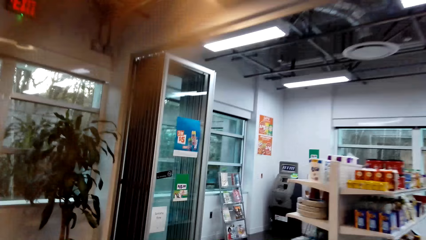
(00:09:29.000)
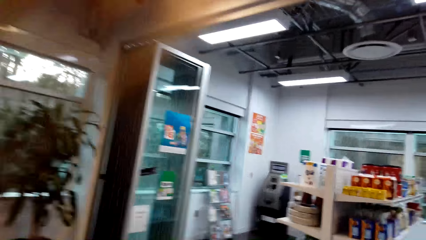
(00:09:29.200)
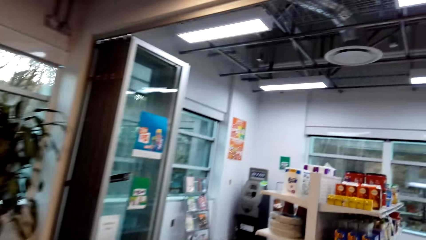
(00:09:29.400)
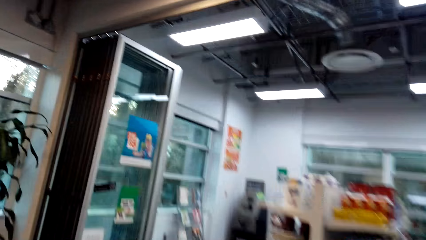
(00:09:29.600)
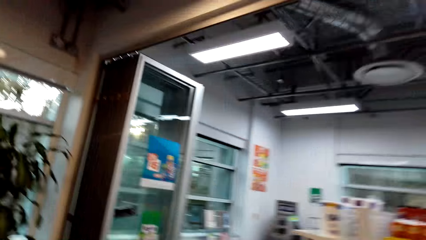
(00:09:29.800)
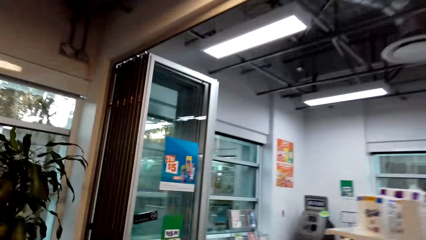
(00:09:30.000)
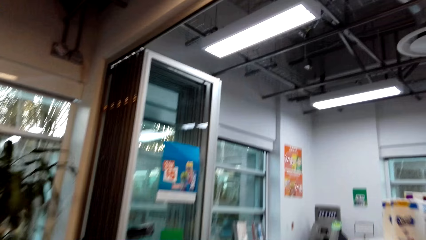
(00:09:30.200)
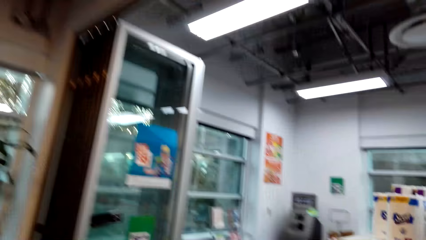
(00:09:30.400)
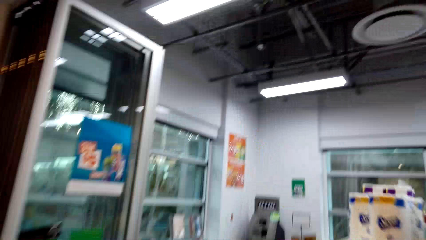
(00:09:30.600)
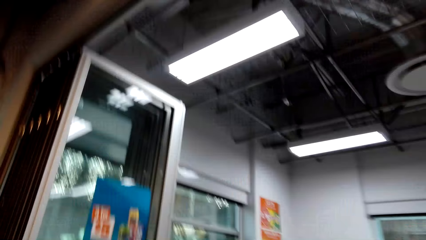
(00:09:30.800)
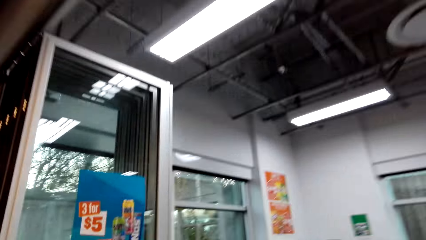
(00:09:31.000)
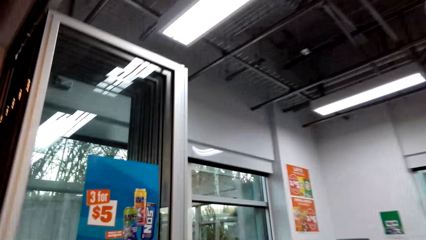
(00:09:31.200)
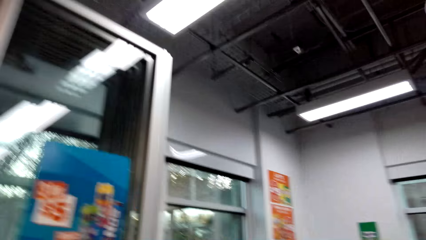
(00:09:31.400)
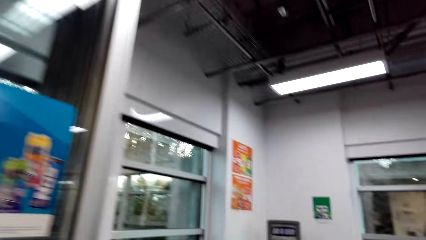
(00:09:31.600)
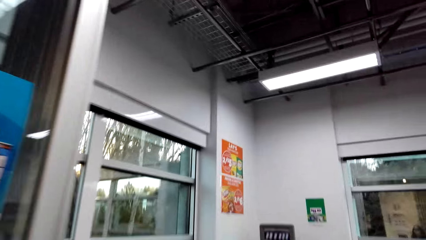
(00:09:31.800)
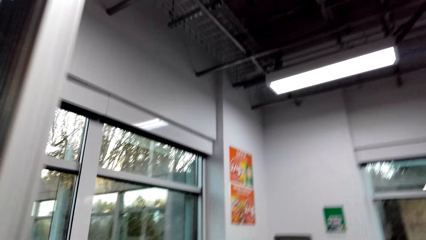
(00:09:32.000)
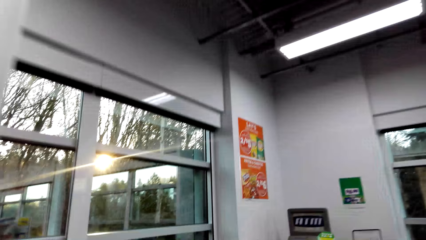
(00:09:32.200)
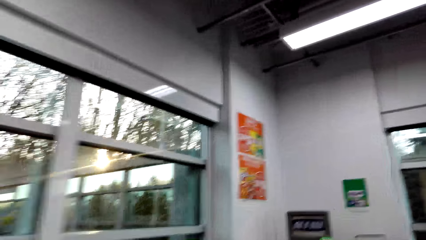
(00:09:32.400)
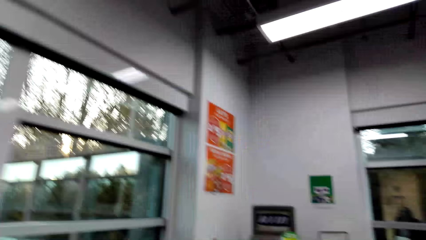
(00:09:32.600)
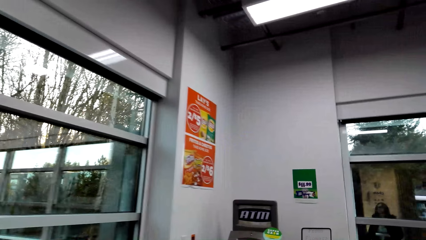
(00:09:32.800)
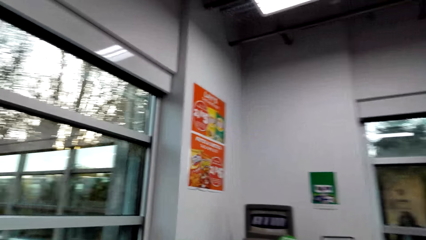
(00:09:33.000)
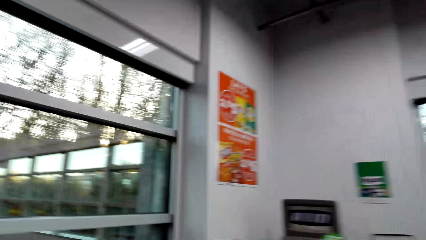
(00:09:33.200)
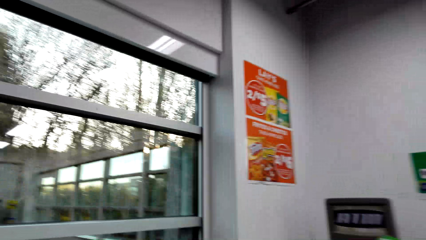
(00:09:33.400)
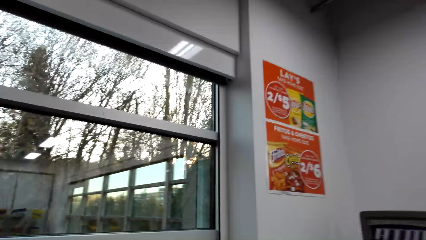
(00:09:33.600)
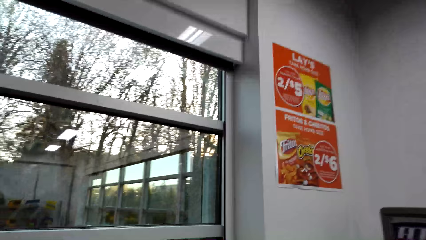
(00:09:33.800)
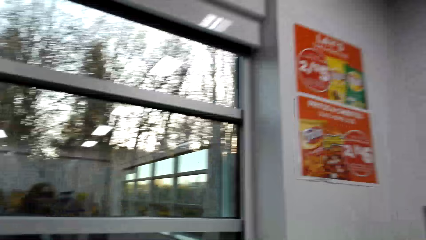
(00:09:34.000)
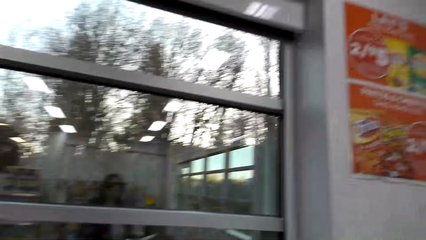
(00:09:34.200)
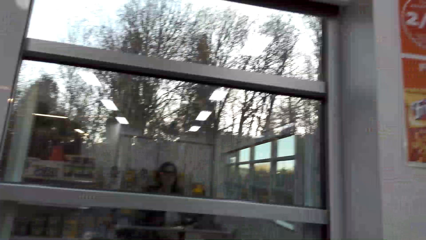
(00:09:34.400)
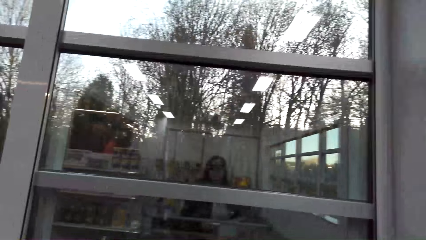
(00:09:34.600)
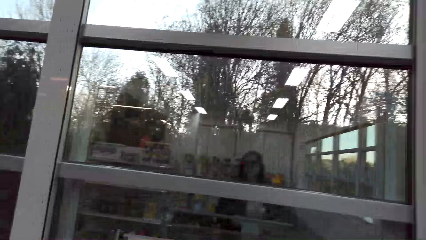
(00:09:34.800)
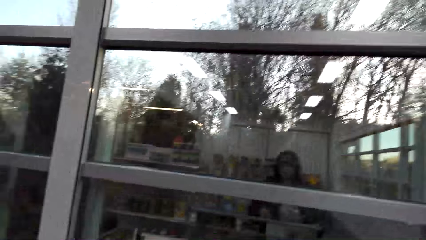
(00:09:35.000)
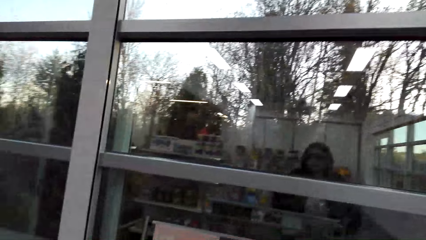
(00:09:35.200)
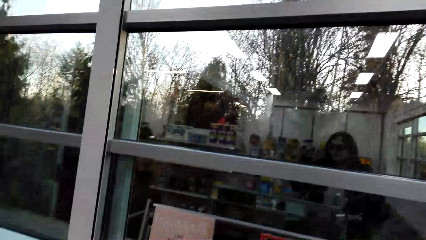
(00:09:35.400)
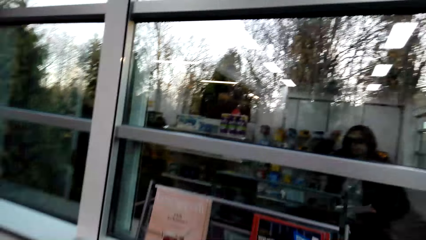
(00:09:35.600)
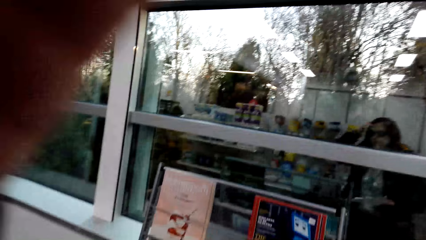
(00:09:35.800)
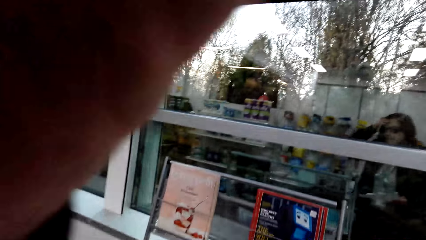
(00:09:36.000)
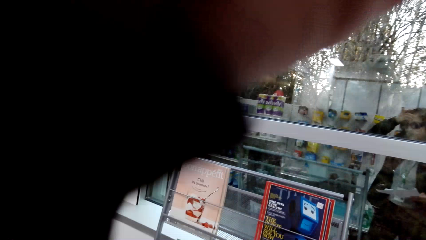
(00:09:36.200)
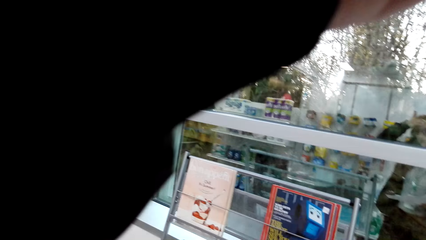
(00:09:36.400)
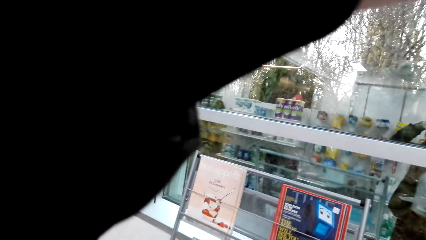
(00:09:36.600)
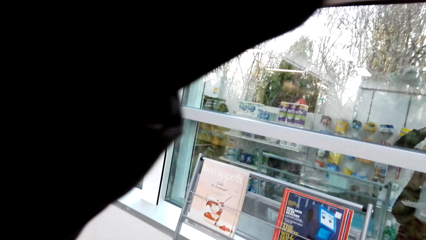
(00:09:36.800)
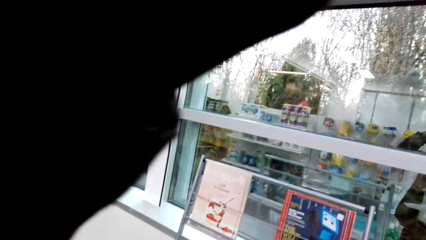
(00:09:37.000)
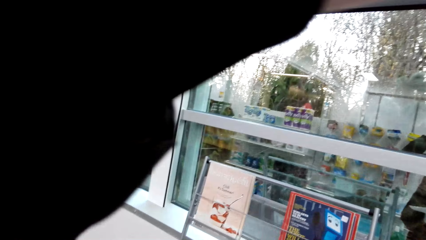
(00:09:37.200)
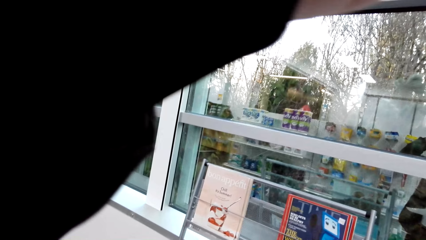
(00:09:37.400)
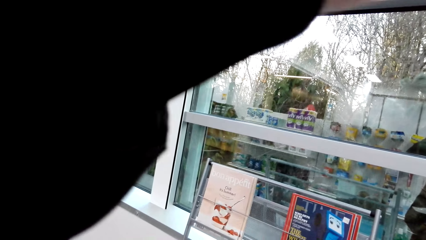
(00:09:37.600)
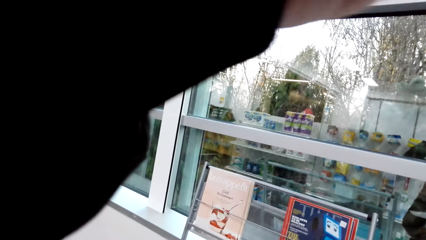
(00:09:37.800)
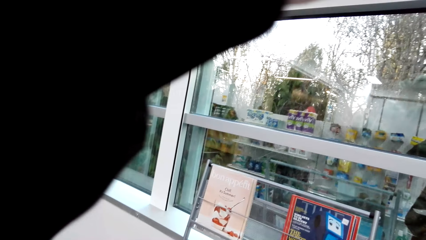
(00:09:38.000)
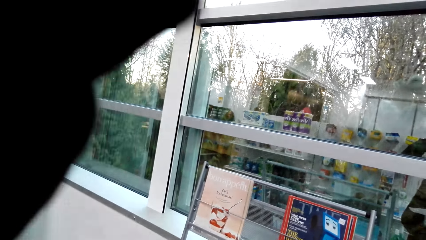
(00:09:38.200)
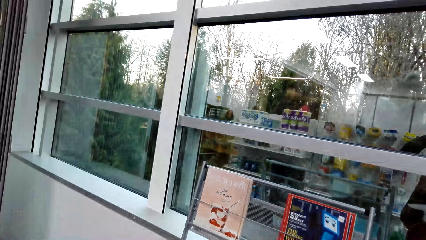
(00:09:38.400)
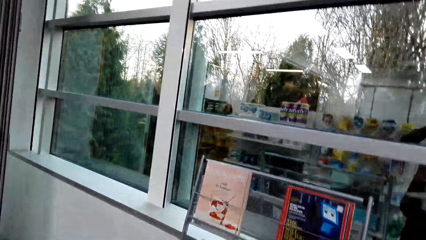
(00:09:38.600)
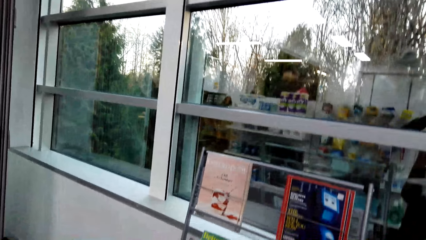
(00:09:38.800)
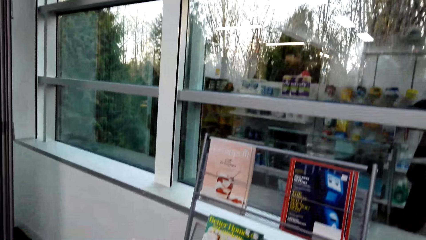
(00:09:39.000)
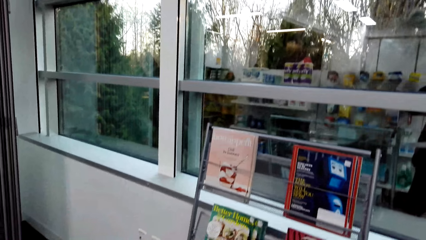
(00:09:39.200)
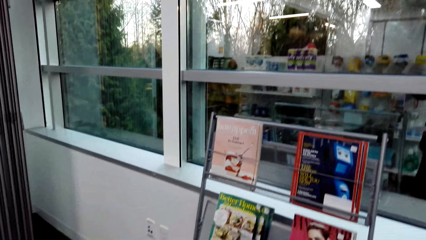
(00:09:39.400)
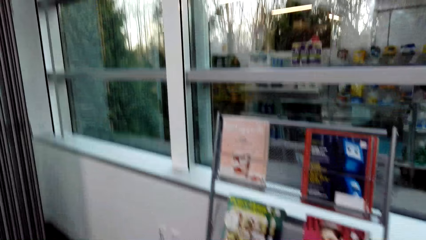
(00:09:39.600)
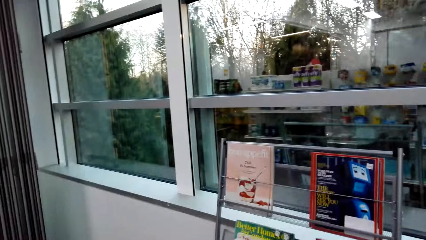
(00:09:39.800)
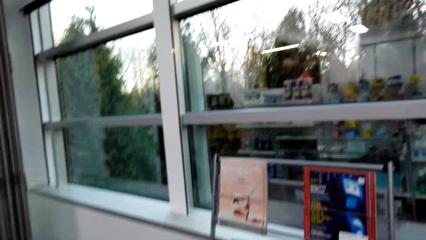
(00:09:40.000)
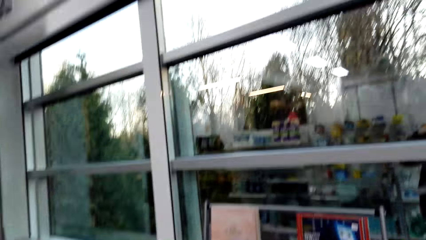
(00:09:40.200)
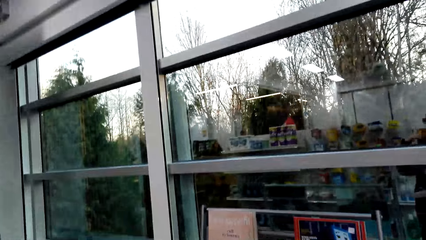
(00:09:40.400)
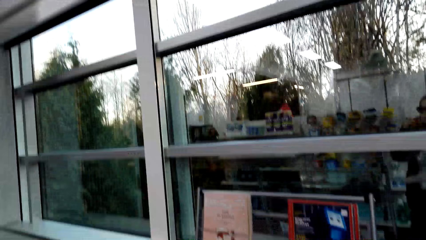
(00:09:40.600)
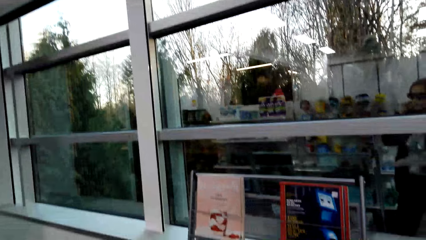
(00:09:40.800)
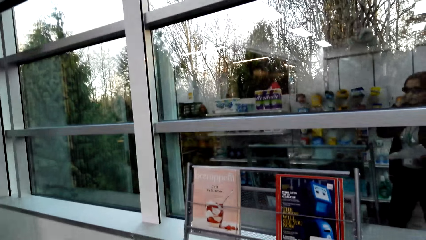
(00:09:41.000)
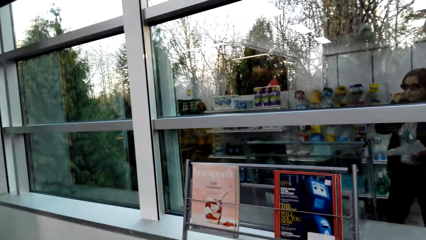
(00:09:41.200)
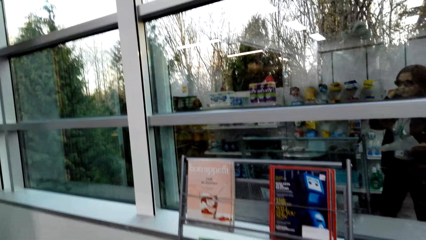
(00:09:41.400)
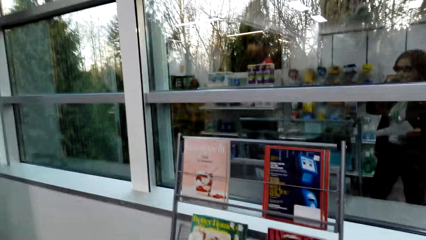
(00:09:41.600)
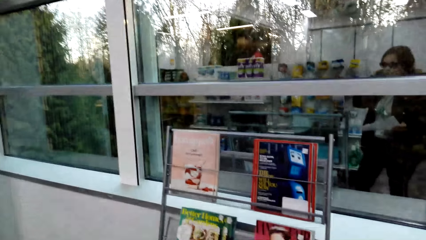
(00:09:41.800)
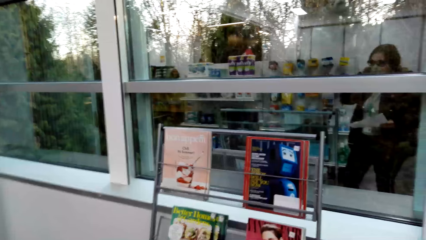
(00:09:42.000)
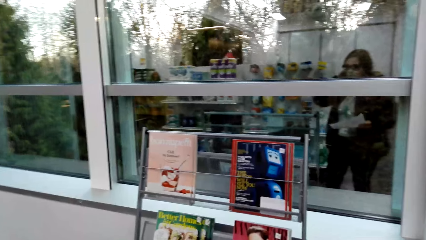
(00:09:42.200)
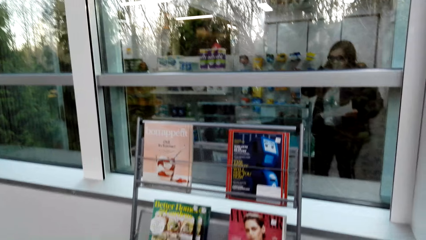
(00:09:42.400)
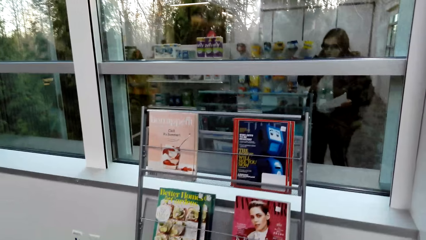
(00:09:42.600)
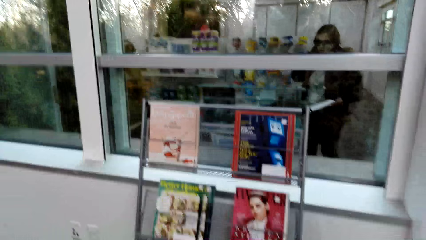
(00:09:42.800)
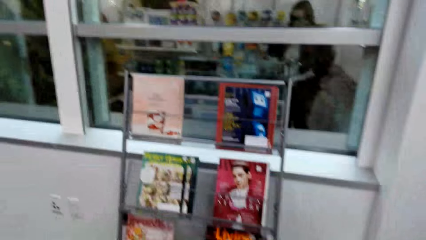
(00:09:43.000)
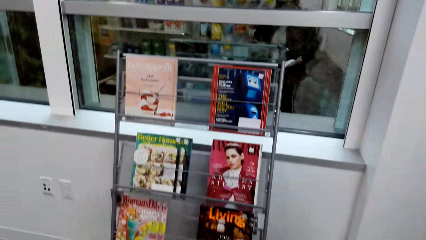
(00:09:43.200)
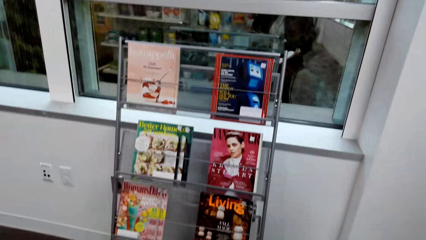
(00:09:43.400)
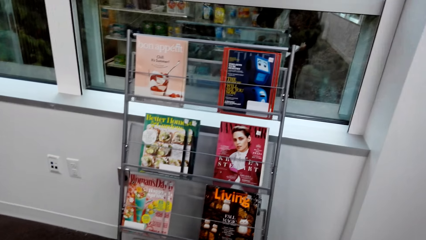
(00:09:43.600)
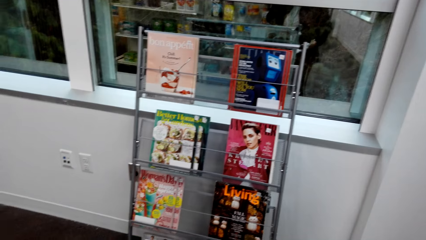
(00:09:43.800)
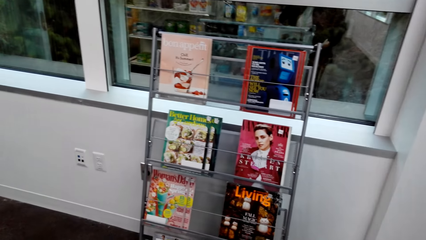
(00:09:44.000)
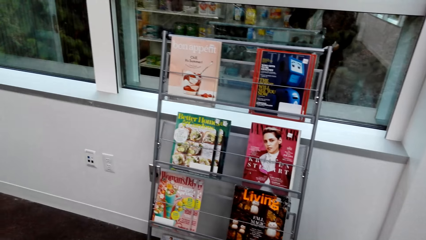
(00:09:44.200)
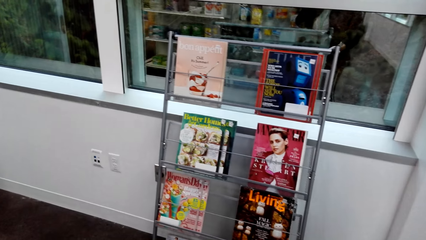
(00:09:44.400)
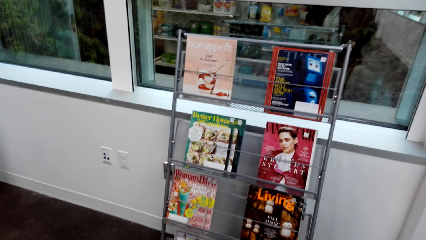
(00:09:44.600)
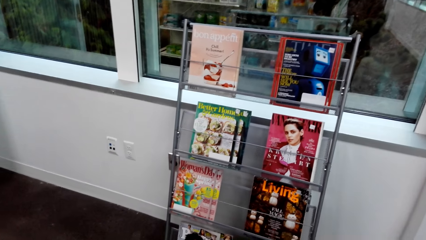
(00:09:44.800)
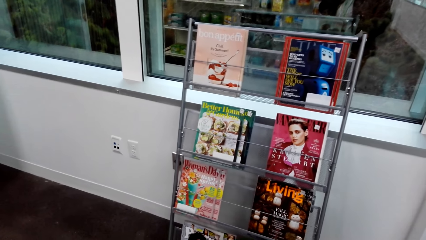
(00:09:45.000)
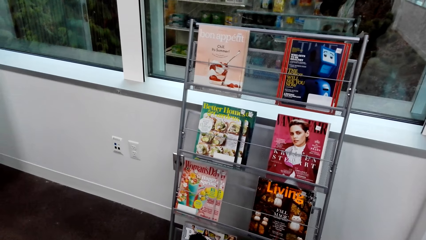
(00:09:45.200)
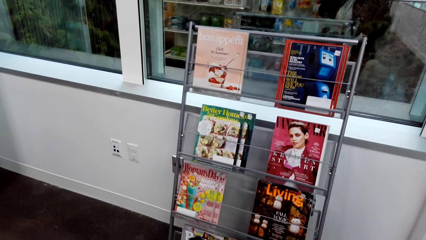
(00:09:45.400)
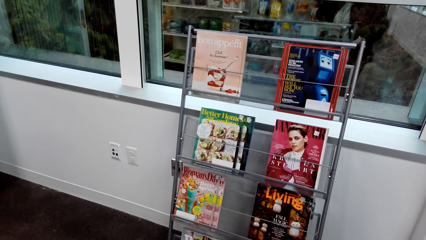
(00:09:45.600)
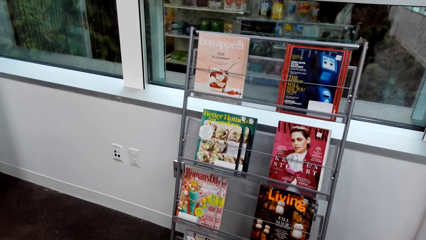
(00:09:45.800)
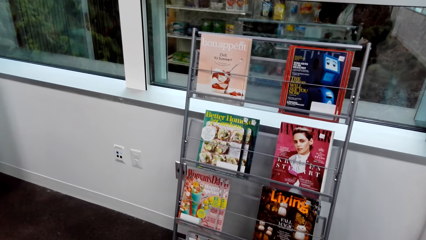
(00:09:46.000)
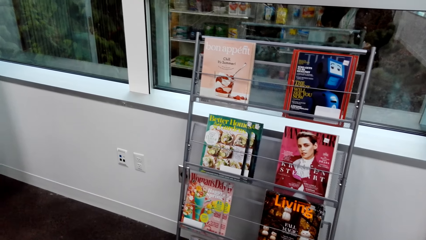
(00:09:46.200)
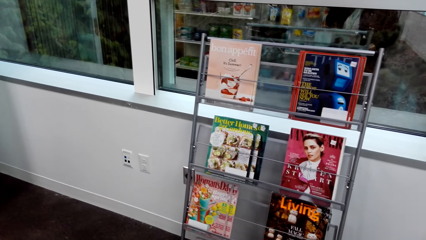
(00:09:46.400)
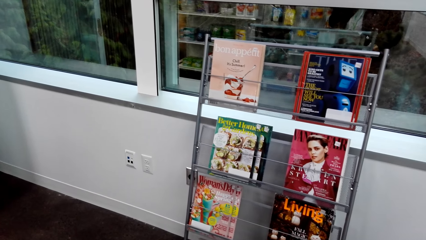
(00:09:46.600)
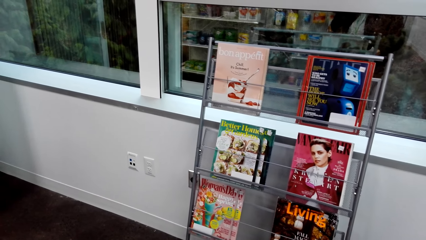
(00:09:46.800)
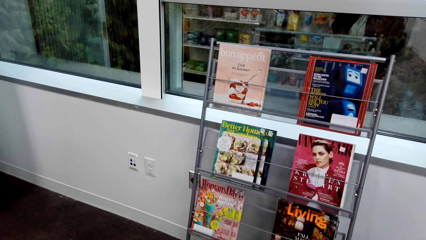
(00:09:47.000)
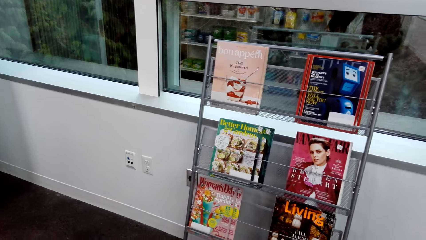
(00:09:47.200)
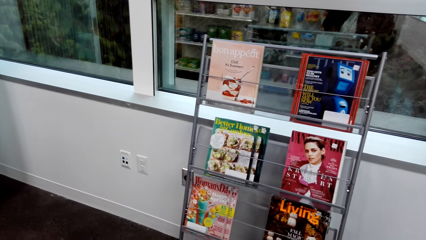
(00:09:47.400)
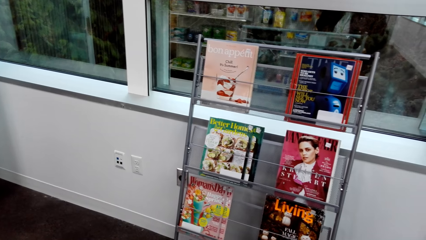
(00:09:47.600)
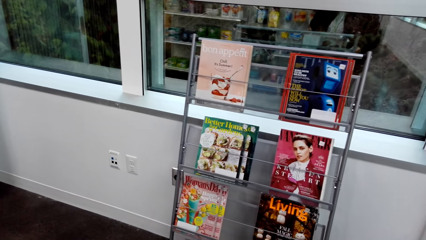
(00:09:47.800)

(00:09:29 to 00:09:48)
The camera wearer walks in the supermarket. They adjust the camera. They stare at a magazine stand.
